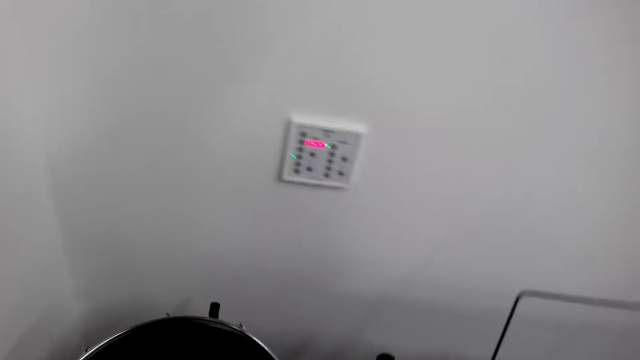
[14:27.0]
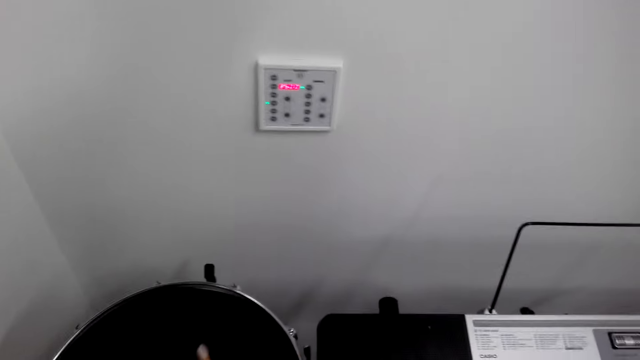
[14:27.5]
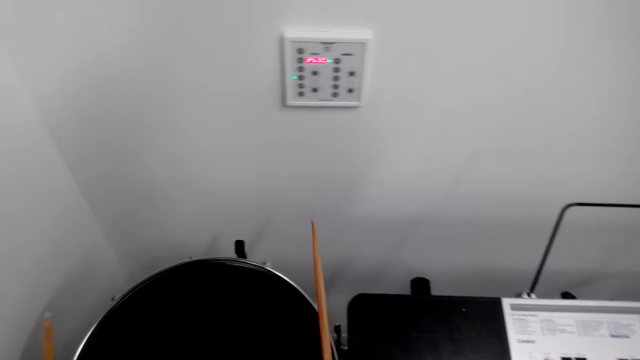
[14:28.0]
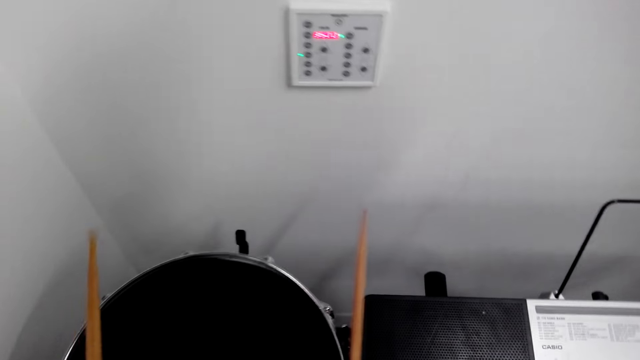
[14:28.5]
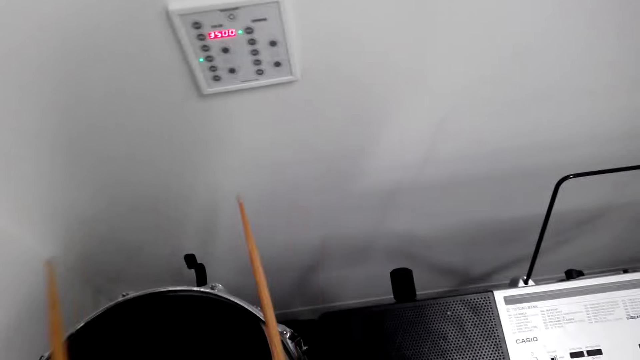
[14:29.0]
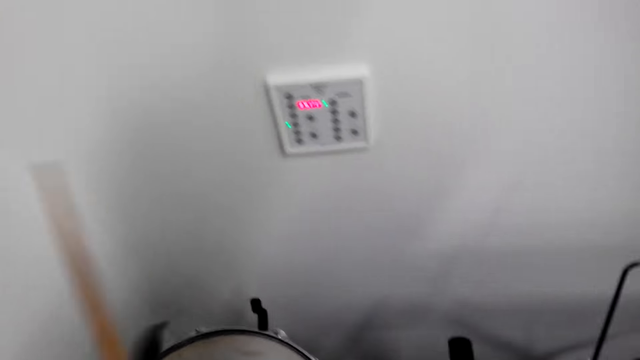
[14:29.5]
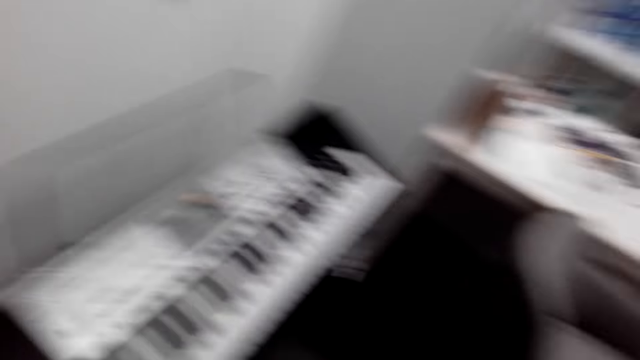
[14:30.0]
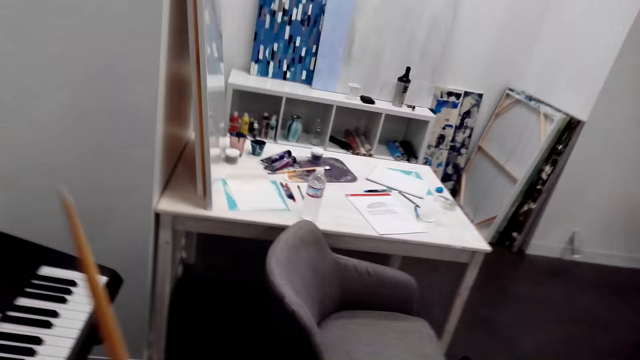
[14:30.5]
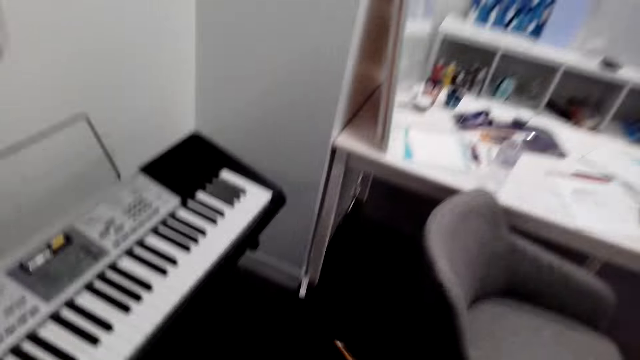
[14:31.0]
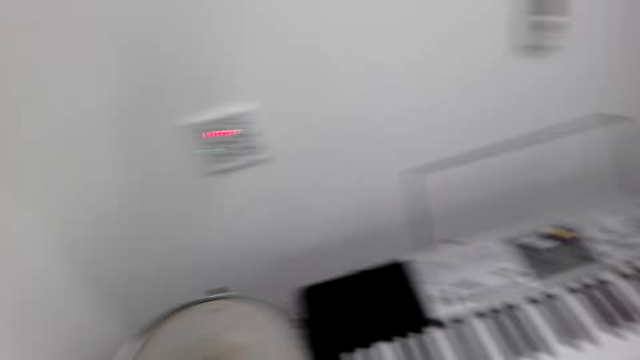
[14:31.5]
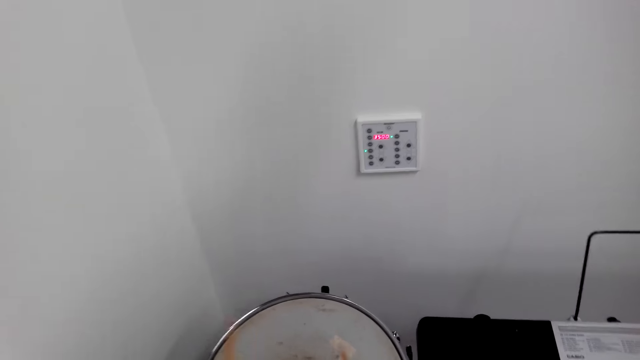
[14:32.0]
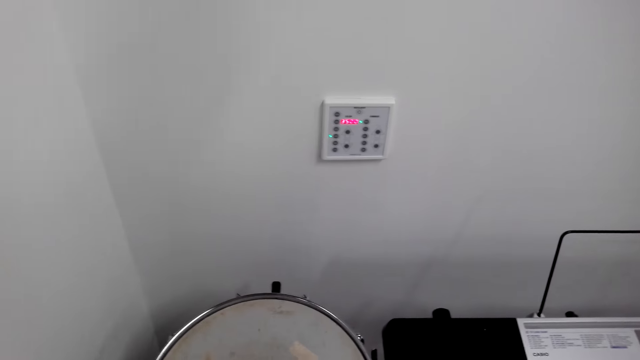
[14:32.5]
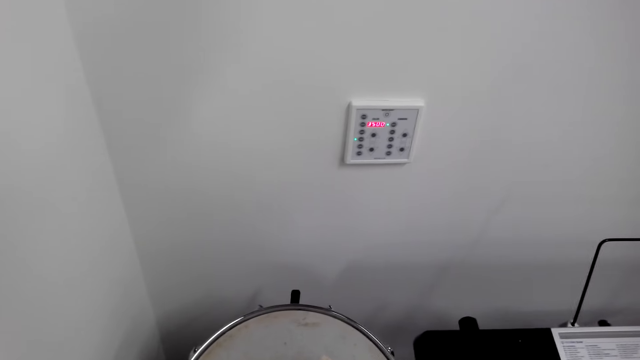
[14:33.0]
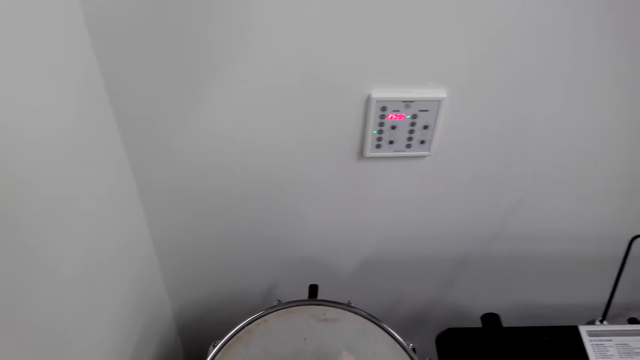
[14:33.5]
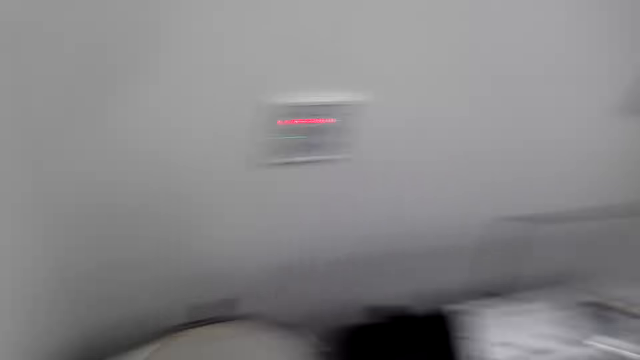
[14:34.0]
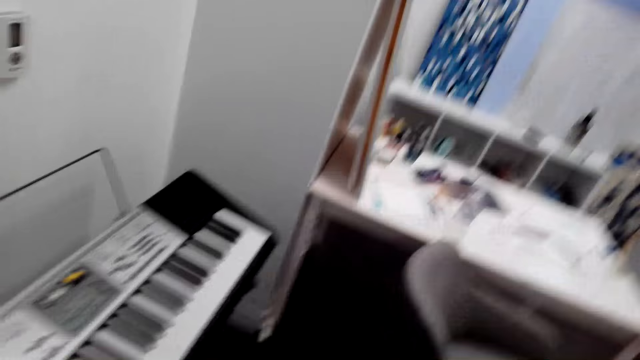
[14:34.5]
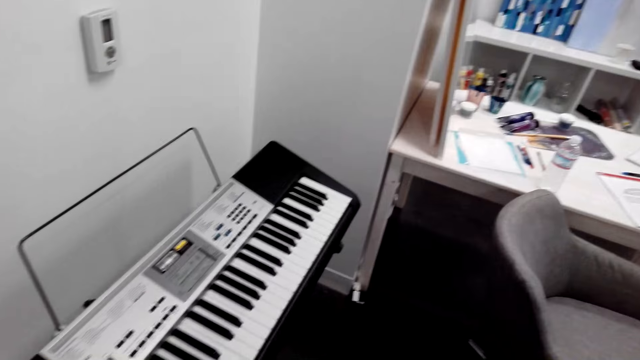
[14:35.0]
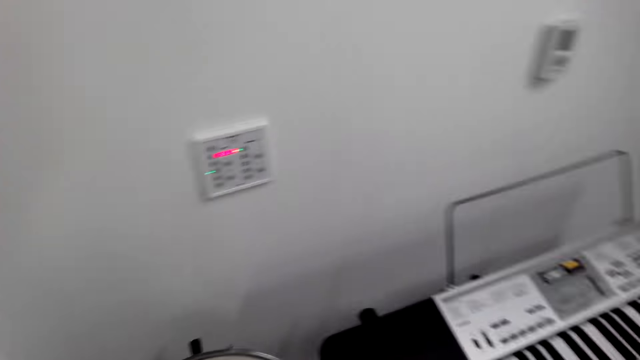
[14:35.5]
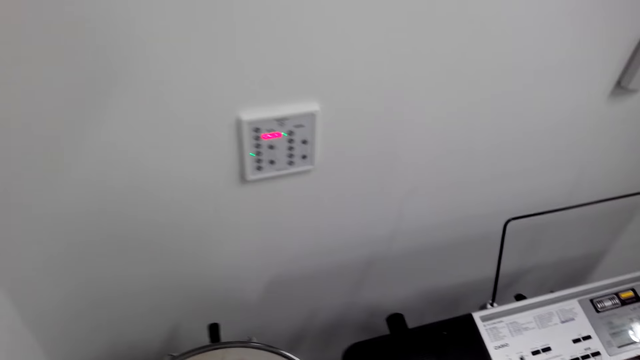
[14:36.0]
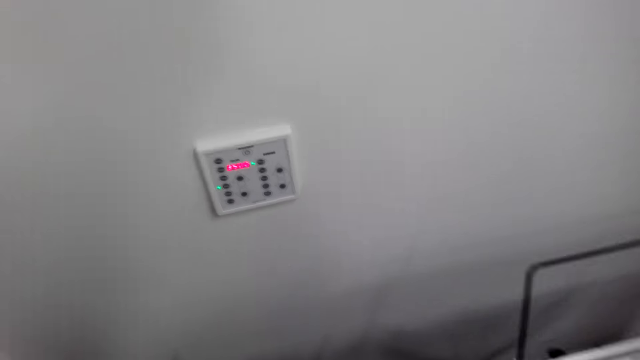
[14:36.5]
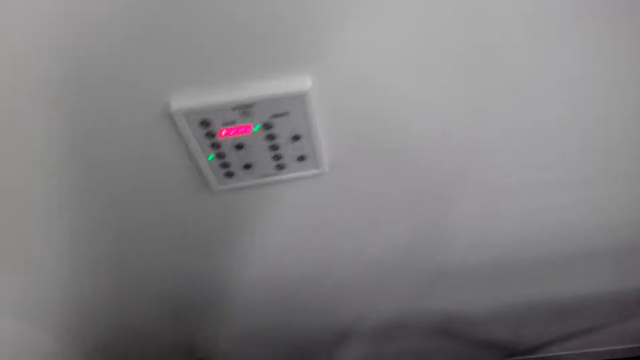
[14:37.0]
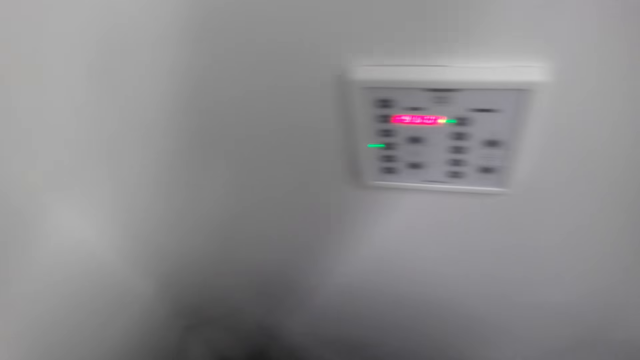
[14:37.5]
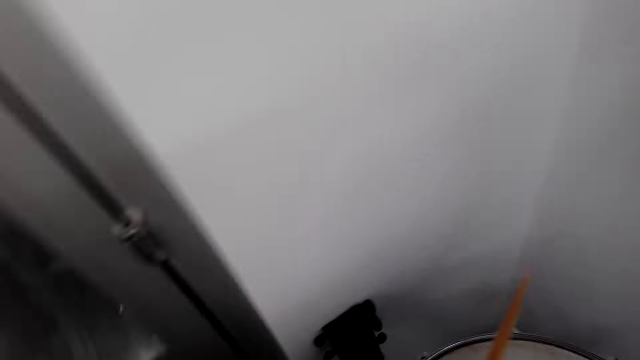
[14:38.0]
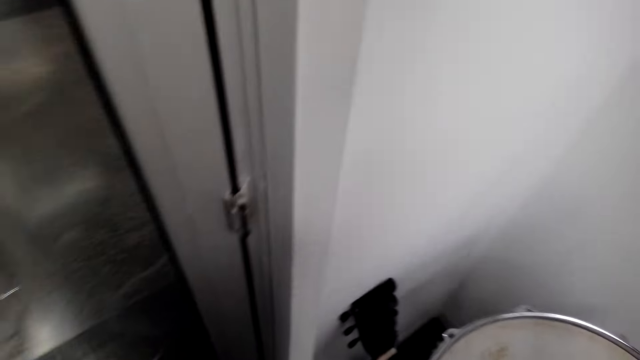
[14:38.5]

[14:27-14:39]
The camera wearer looks around. They pick a cover on the drum. They look around the room. They play the drum with the sticks. They look around. They play the drum with the sticks. They look around.

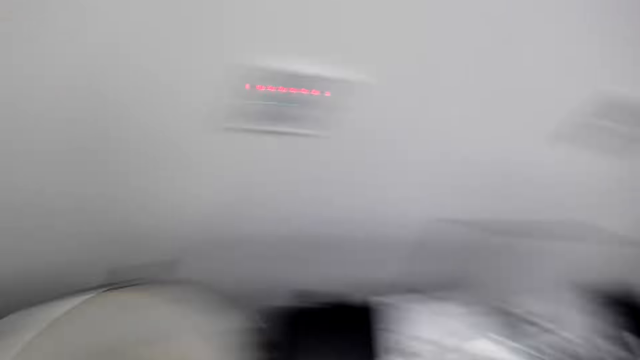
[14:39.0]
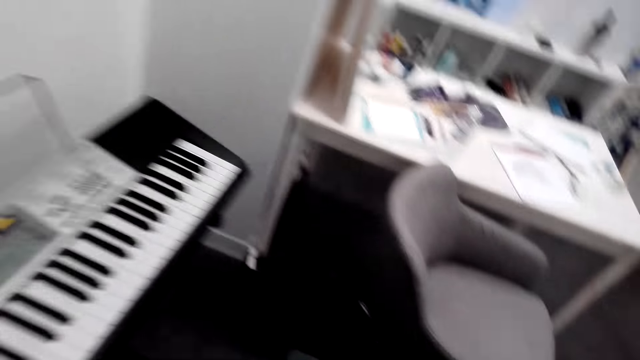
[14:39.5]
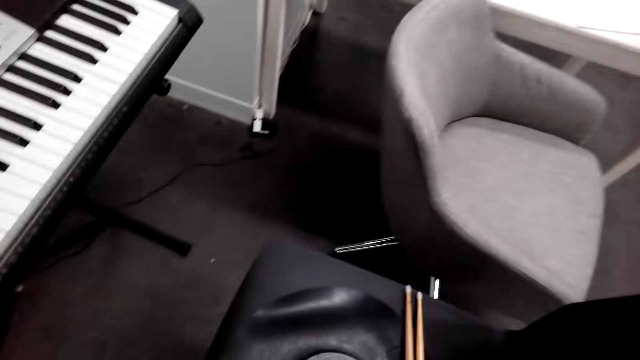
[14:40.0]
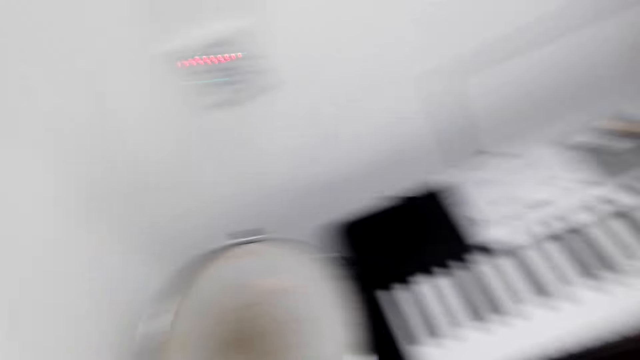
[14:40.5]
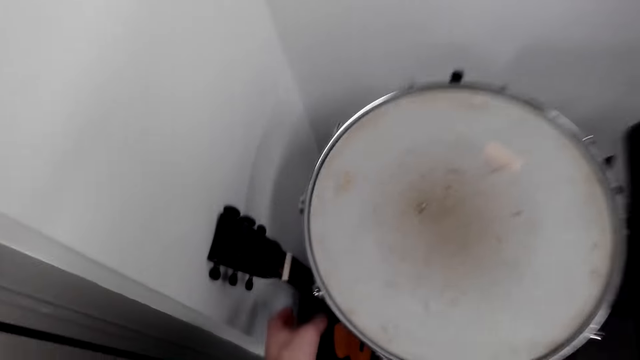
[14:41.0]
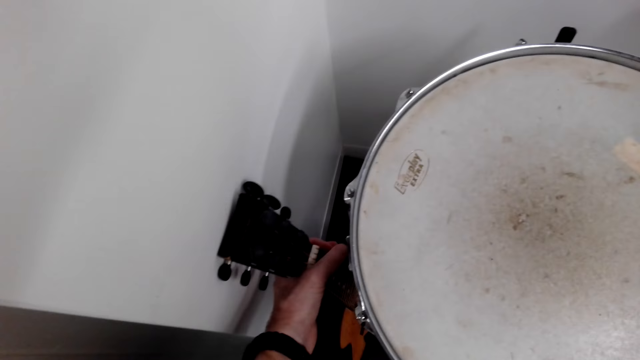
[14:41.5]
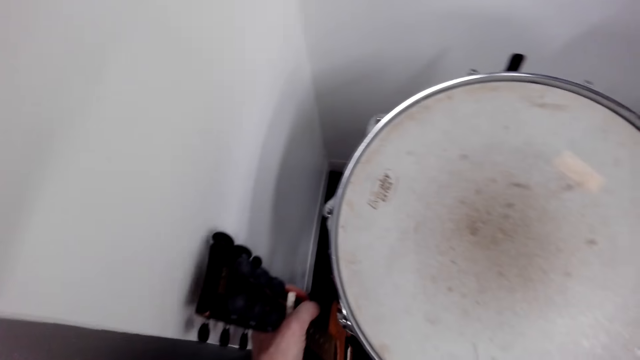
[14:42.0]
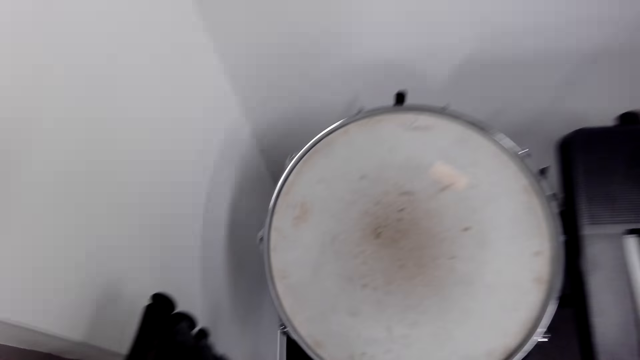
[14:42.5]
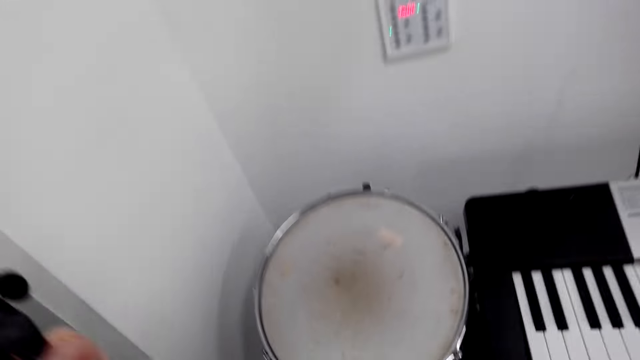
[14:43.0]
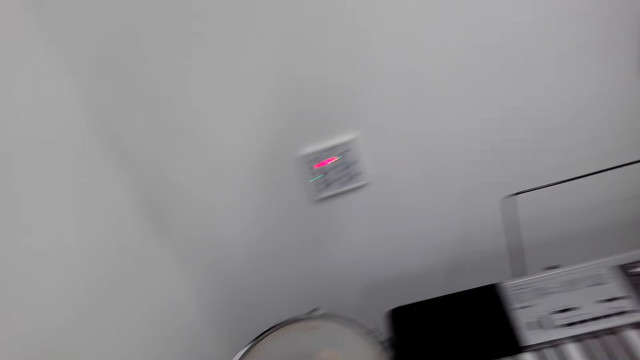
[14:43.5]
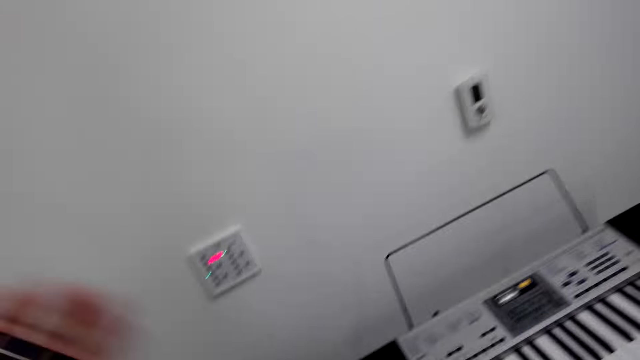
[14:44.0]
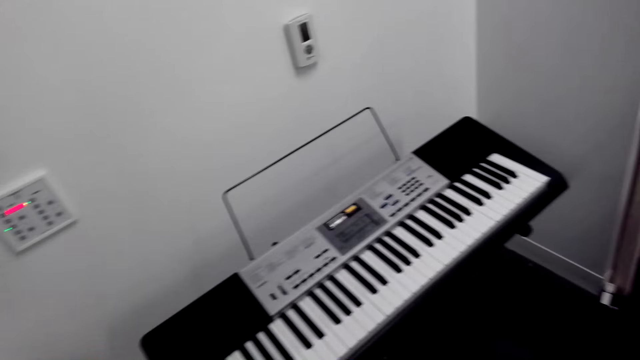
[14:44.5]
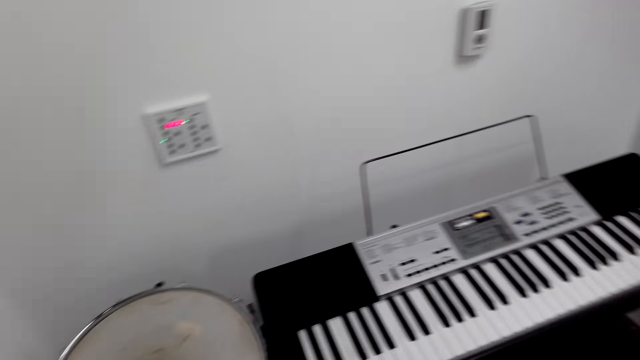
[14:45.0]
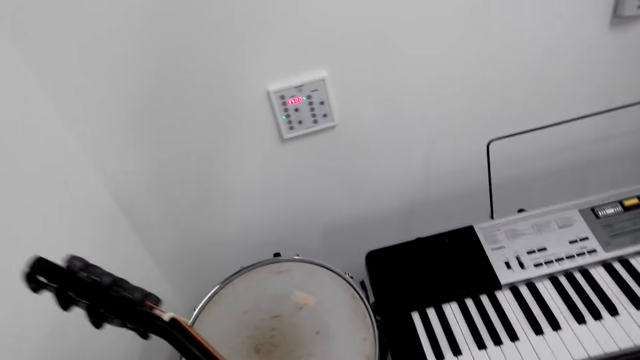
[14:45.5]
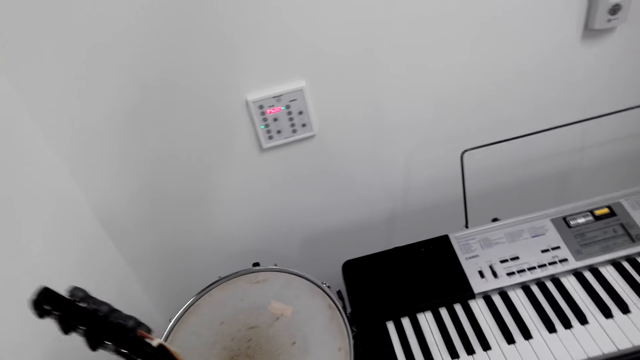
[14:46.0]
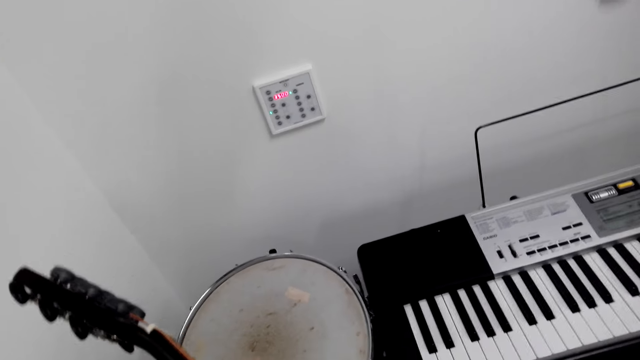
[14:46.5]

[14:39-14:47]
The camera wearer puts the drum sticks on a chair or table. They look around. They pick a guitar. They look around. They play the guitar.
